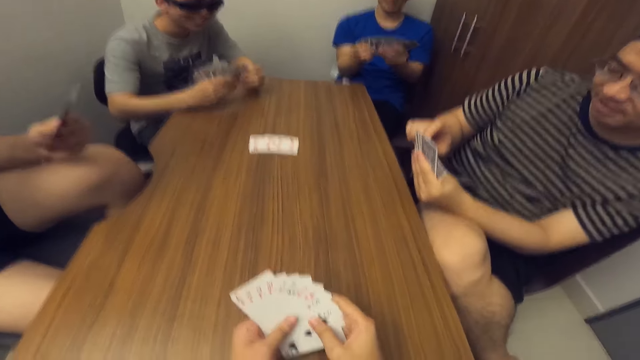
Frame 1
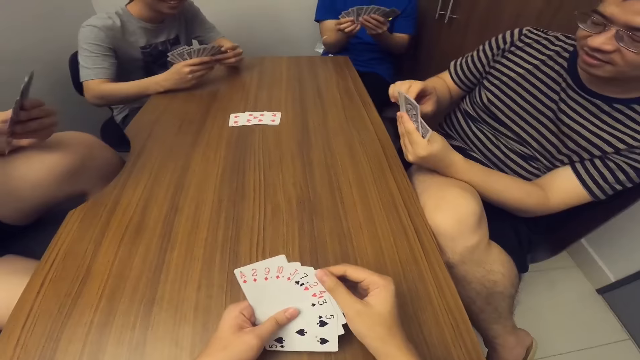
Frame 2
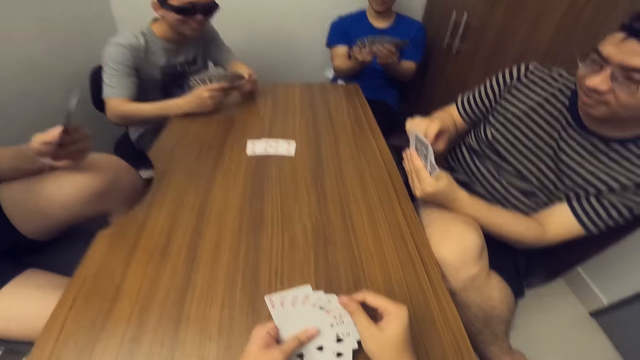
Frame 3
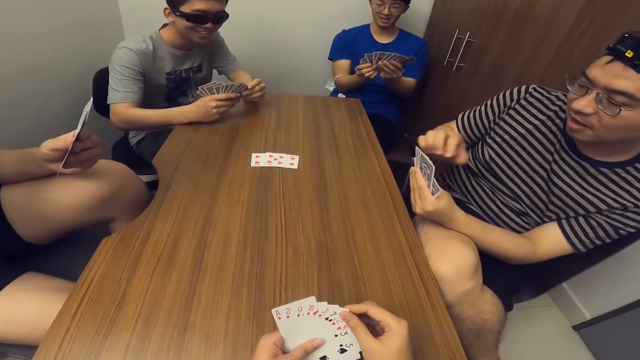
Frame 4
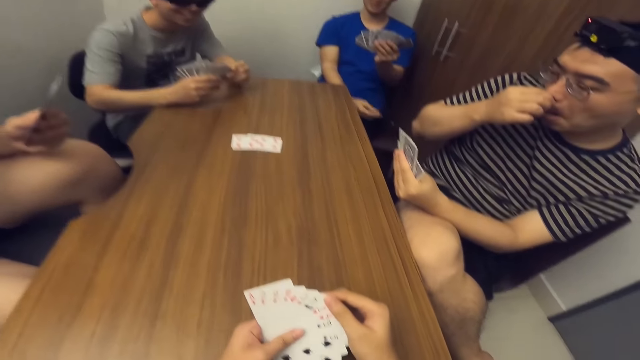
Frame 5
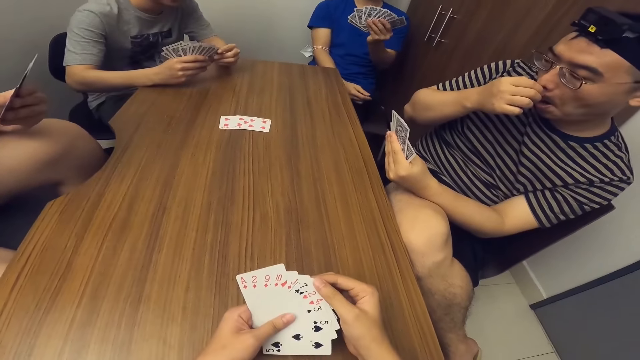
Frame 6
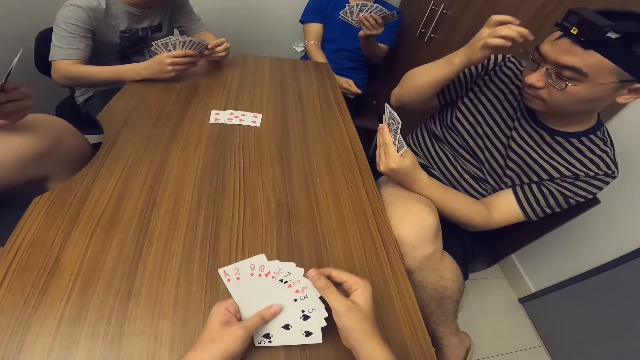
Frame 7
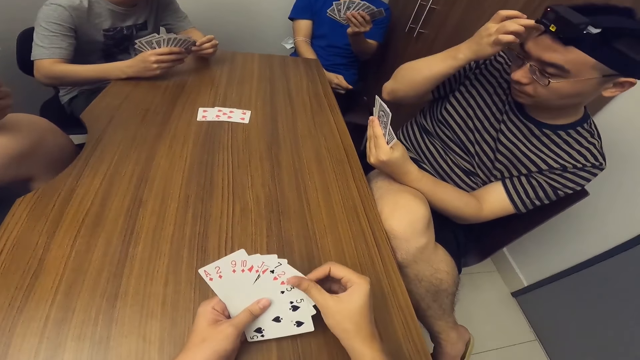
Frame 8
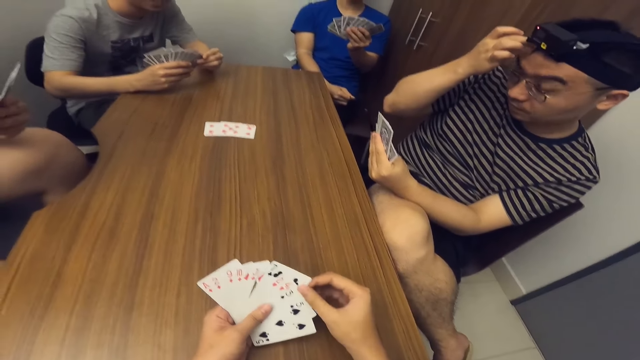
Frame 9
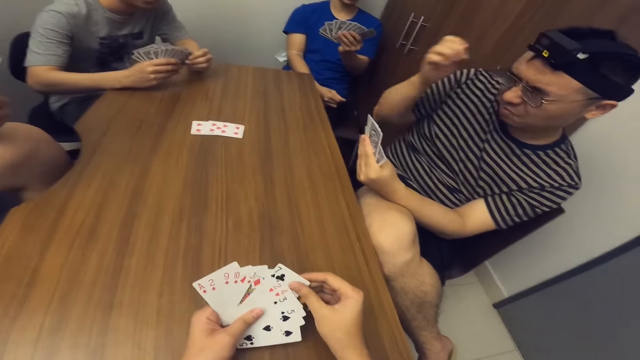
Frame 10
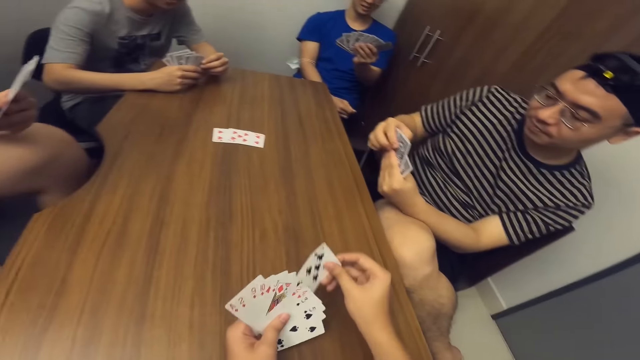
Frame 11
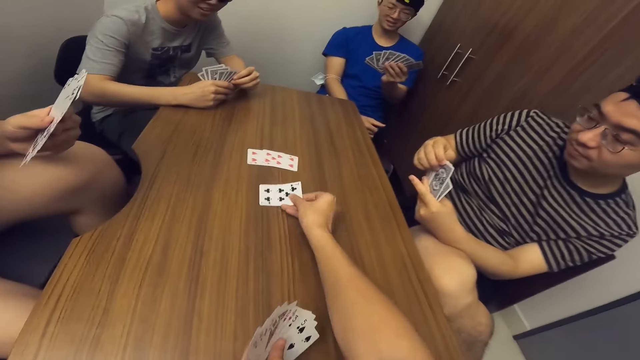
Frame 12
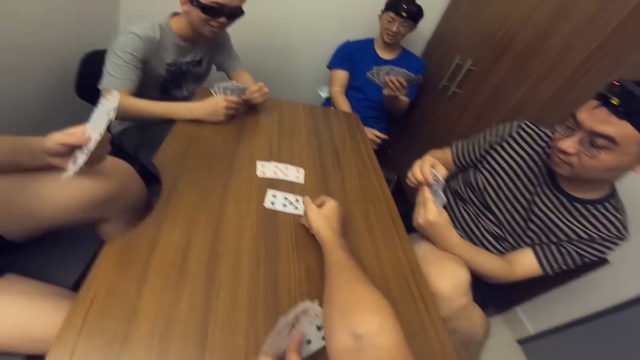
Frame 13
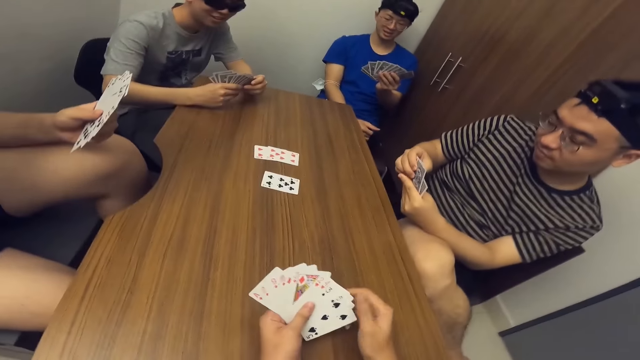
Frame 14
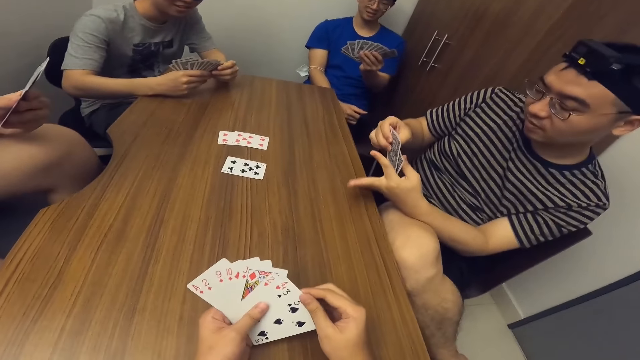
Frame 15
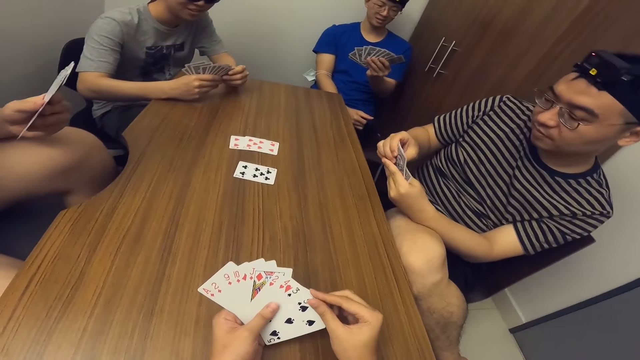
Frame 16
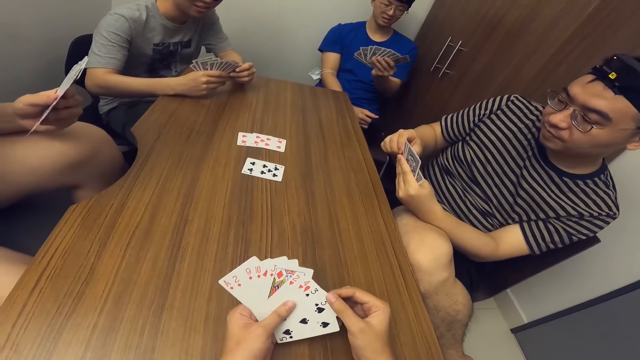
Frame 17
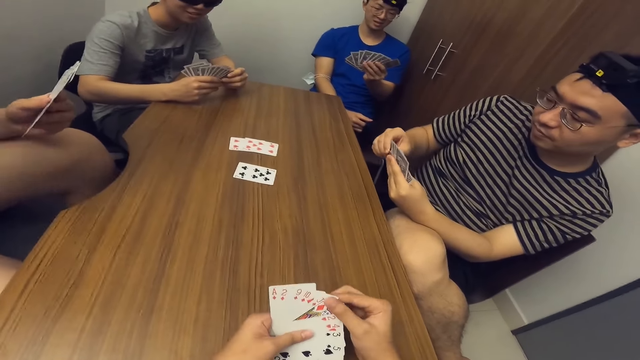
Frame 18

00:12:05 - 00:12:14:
The camera wearer places a card on the table with his right hand.

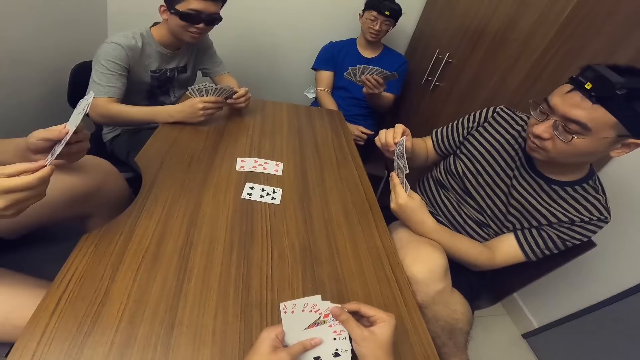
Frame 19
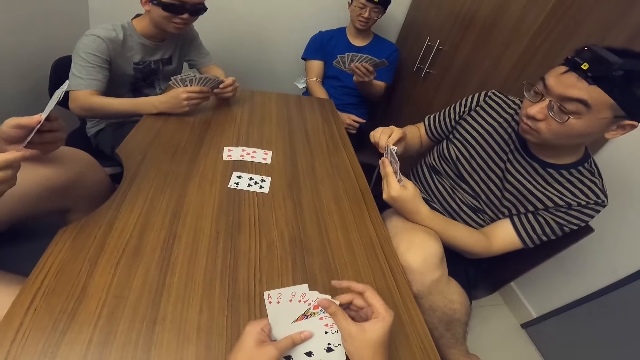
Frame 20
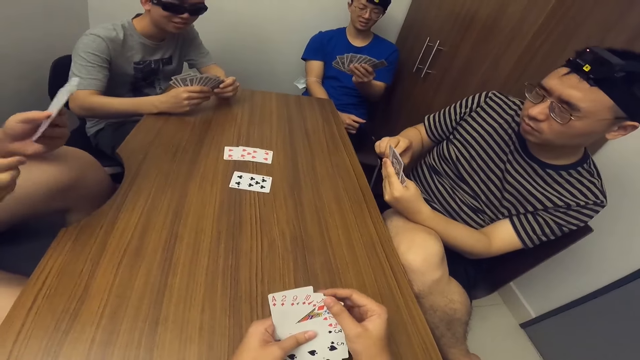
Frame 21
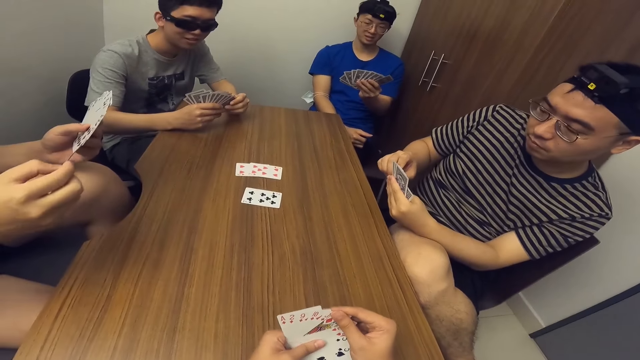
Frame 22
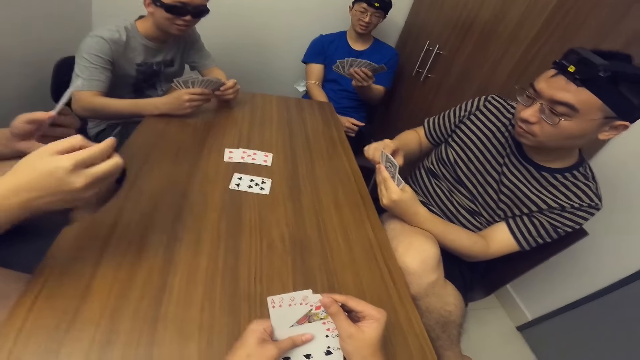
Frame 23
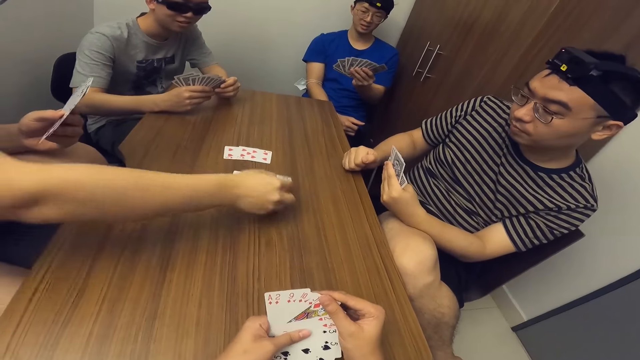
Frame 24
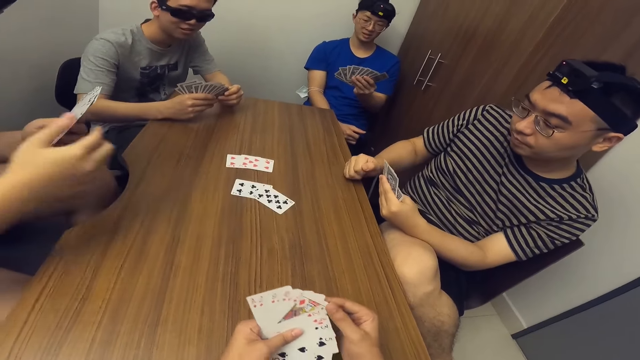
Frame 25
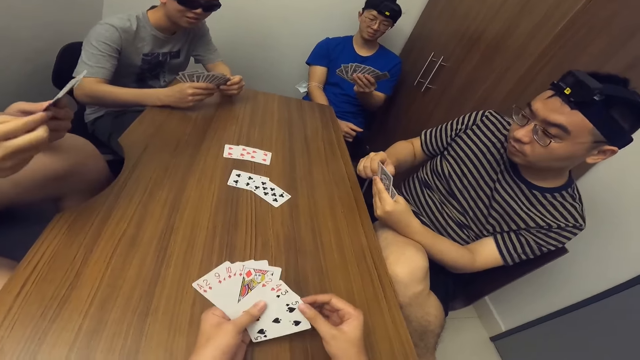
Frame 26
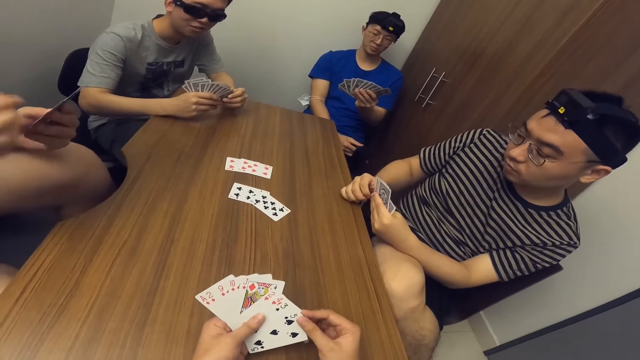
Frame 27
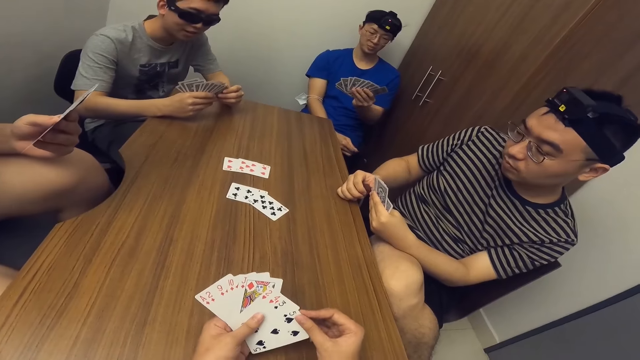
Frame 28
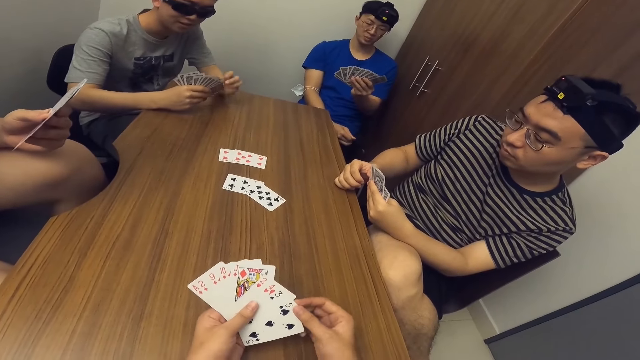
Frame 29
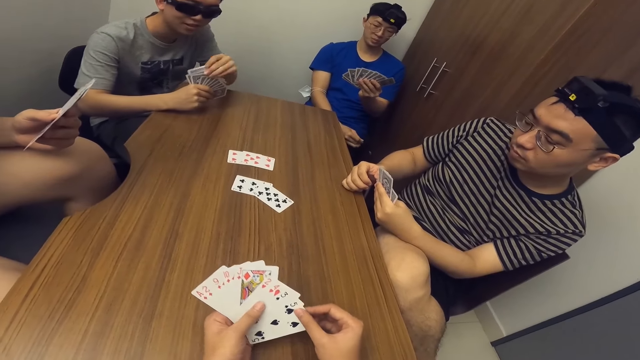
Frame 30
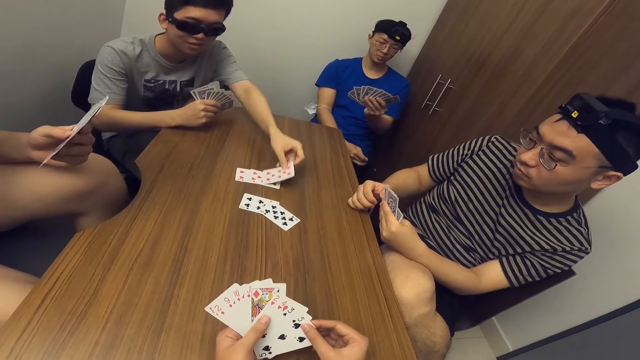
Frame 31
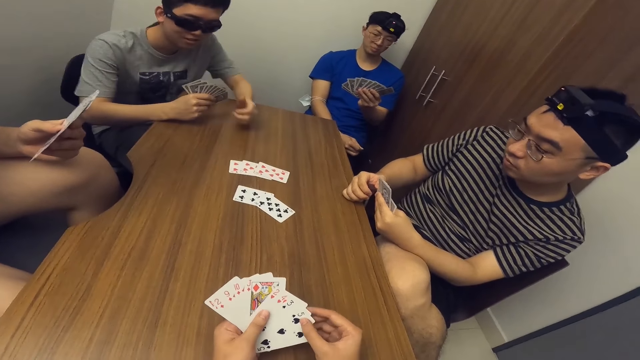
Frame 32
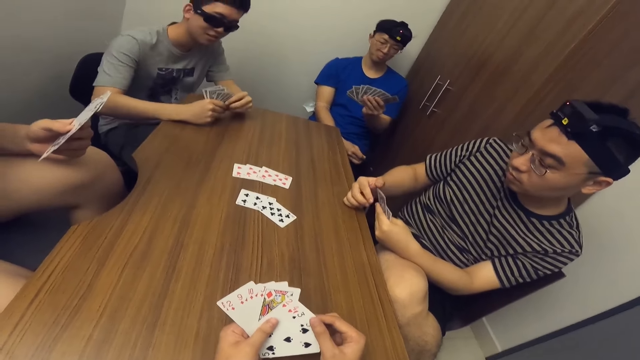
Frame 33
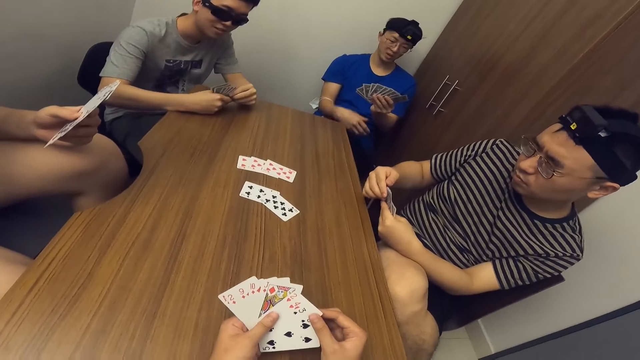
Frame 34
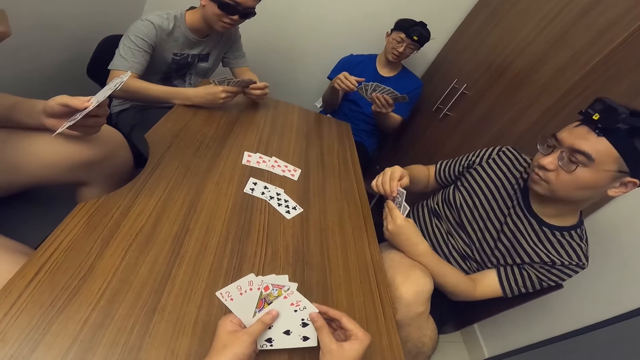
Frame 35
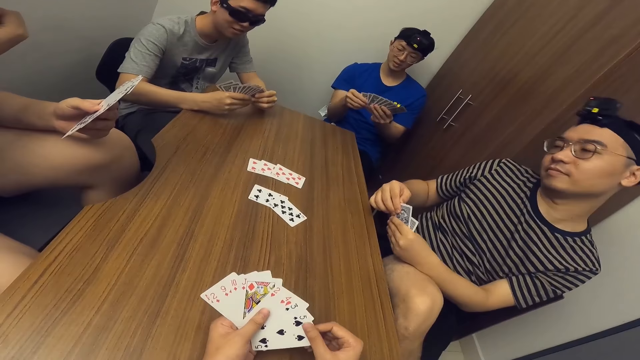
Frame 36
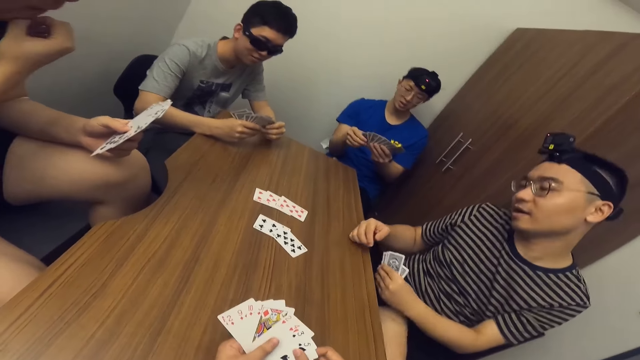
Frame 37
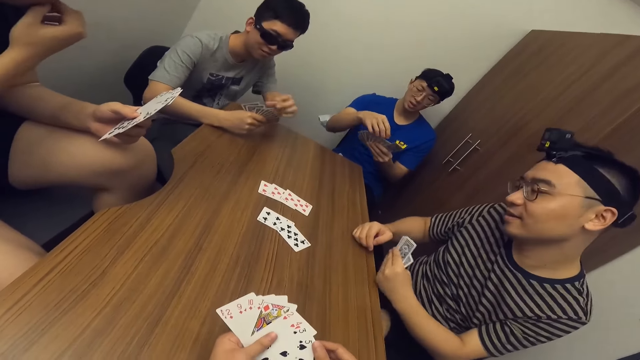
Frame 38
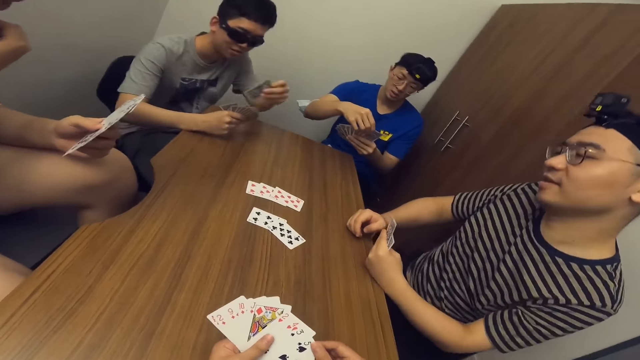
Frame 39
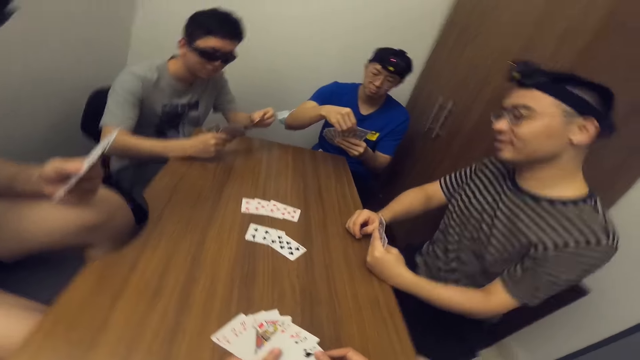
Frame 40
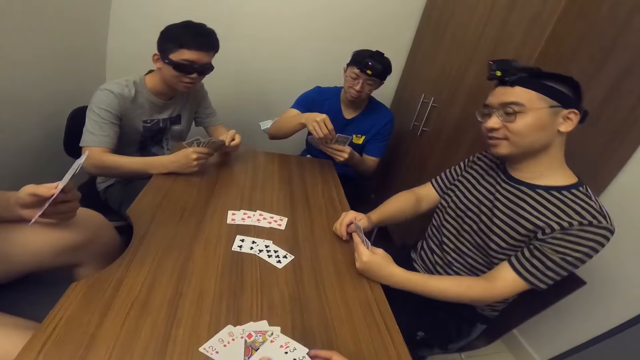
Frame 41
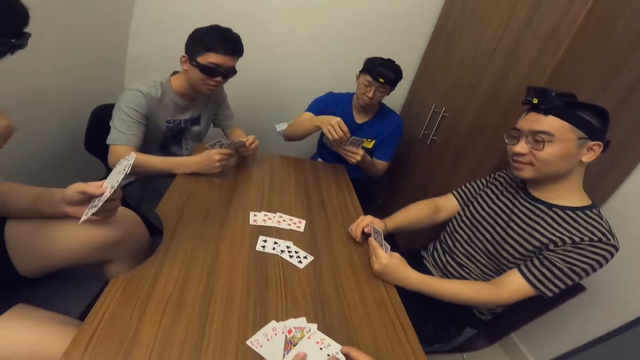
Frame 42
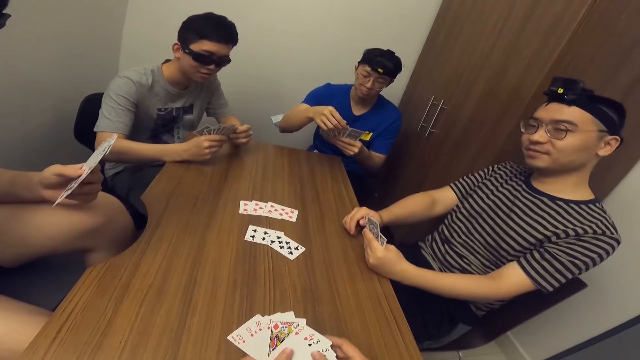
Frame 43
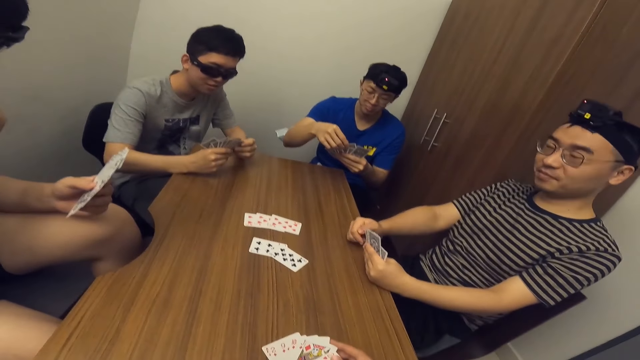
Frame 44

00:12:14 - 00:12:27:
A man places a card on the table with his right hand. Another man places a card on the table with his left hand.
